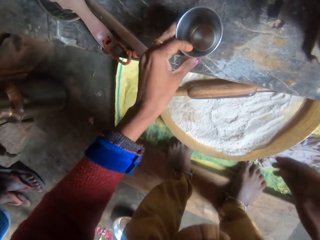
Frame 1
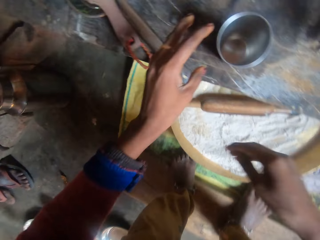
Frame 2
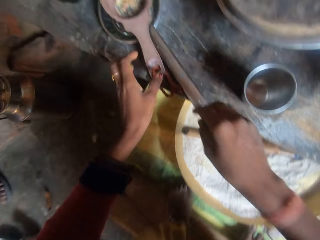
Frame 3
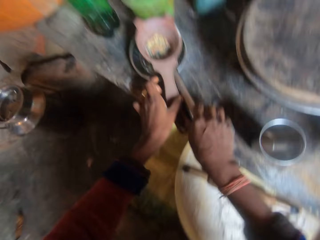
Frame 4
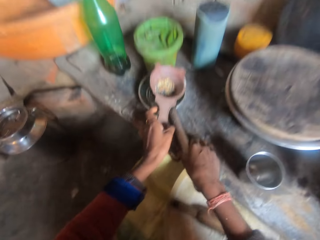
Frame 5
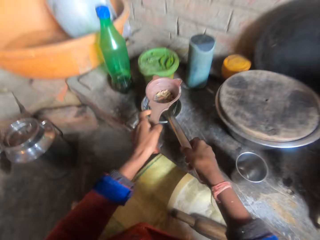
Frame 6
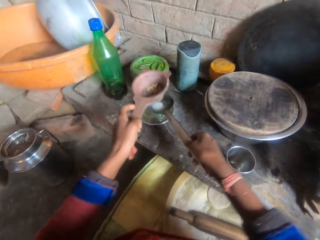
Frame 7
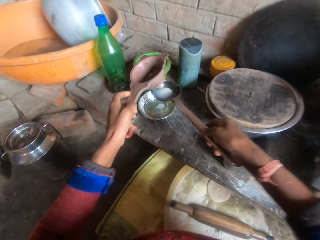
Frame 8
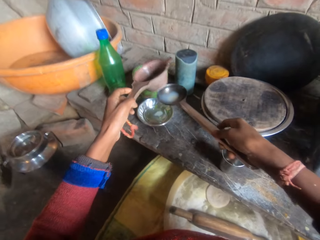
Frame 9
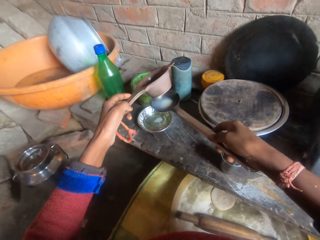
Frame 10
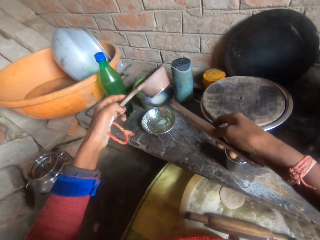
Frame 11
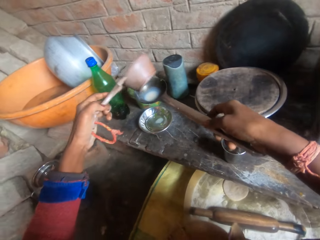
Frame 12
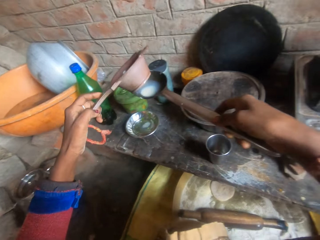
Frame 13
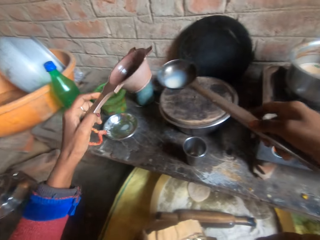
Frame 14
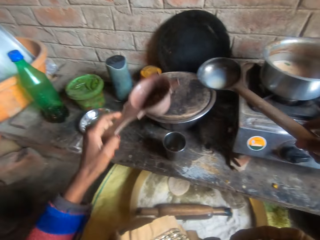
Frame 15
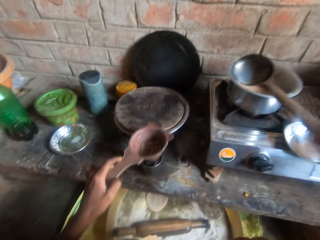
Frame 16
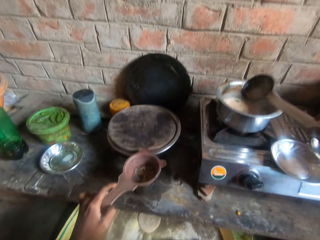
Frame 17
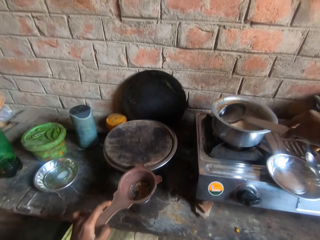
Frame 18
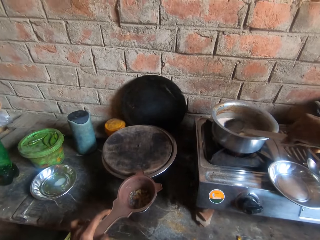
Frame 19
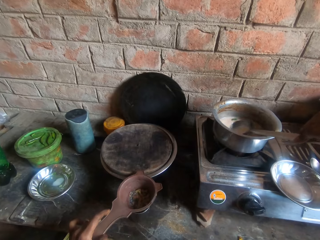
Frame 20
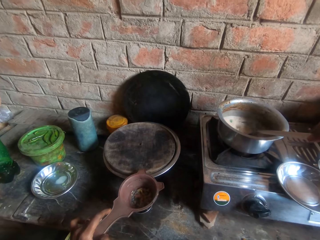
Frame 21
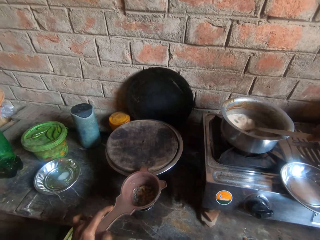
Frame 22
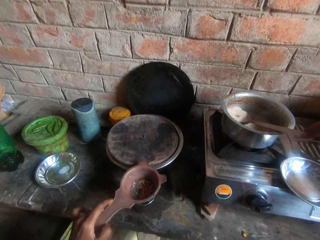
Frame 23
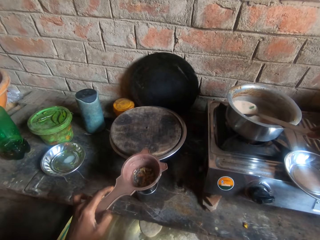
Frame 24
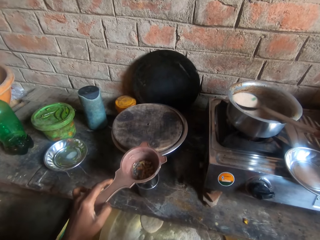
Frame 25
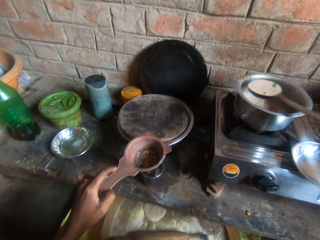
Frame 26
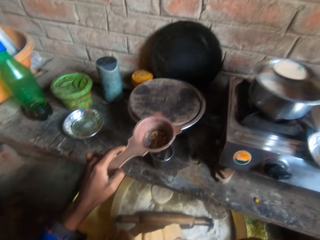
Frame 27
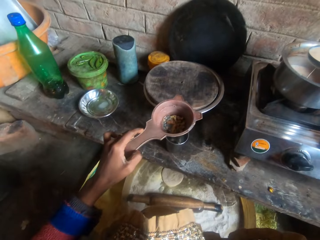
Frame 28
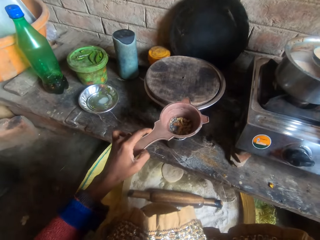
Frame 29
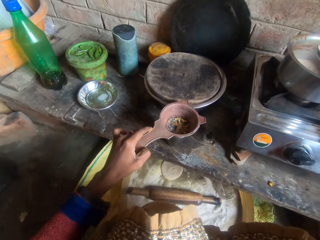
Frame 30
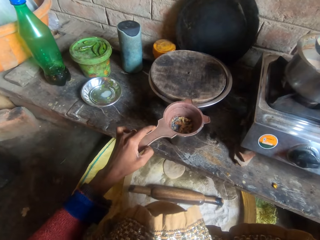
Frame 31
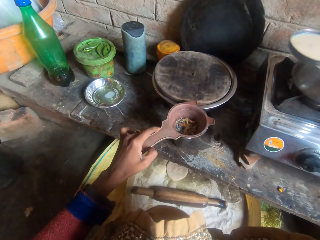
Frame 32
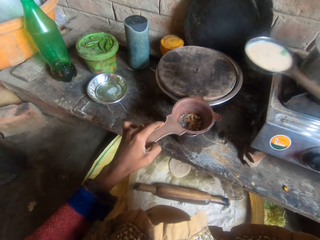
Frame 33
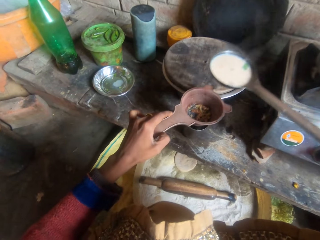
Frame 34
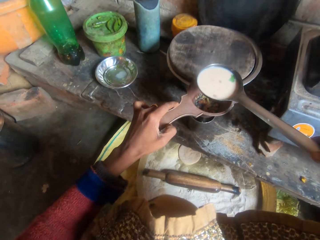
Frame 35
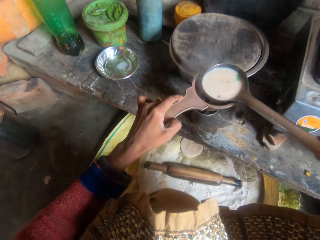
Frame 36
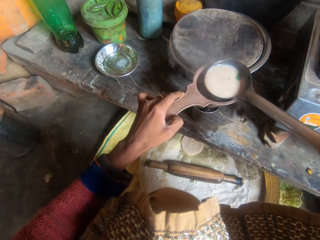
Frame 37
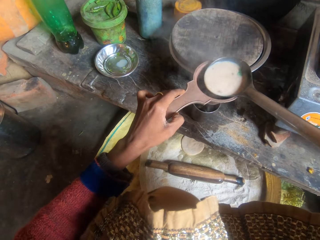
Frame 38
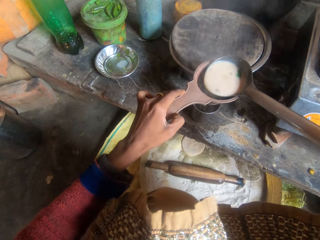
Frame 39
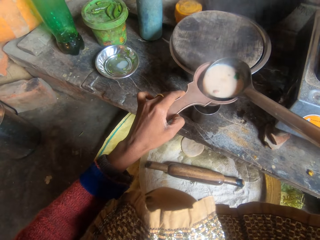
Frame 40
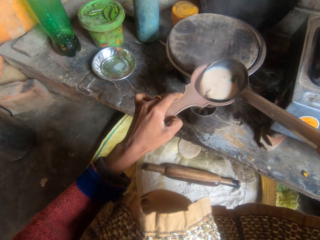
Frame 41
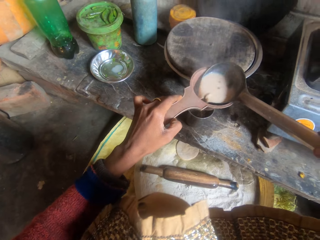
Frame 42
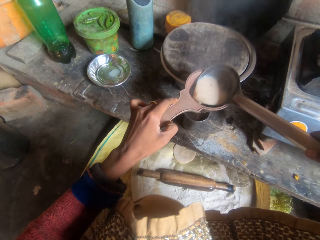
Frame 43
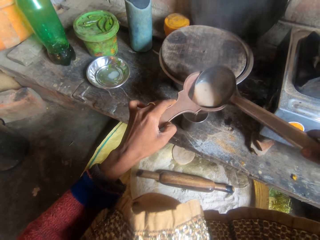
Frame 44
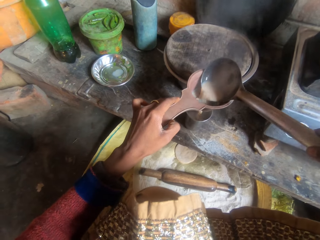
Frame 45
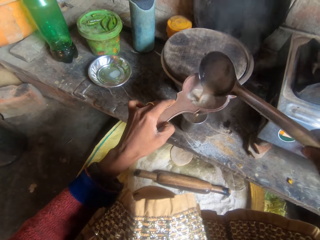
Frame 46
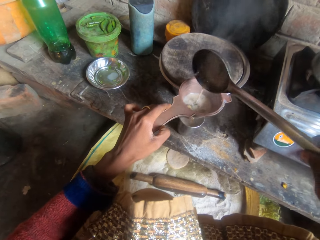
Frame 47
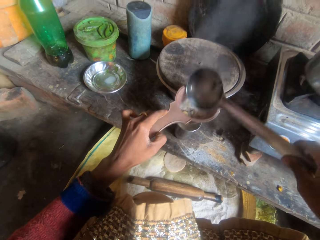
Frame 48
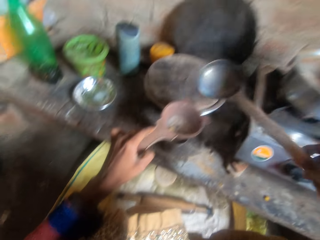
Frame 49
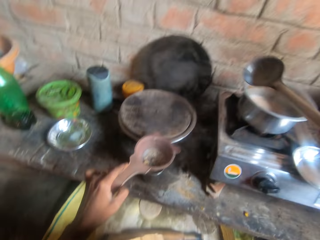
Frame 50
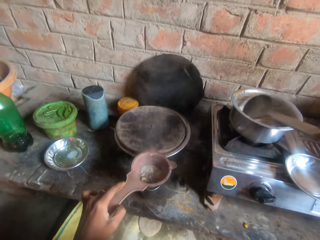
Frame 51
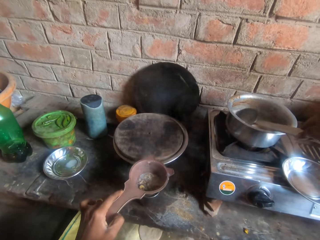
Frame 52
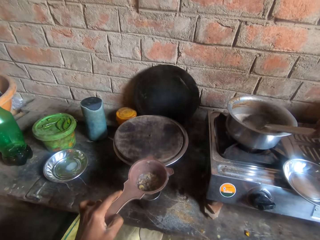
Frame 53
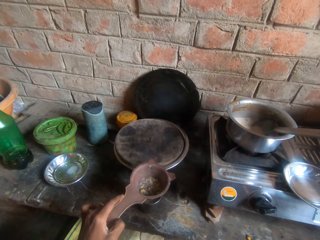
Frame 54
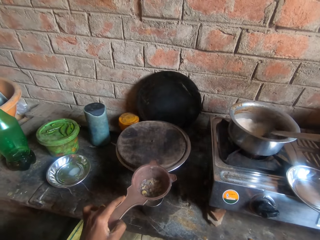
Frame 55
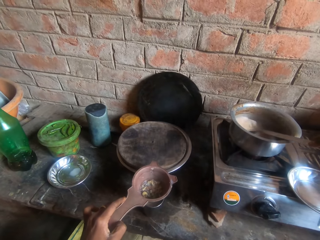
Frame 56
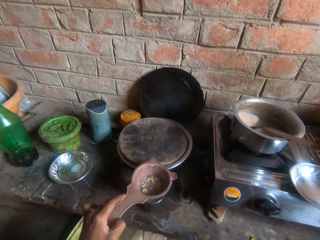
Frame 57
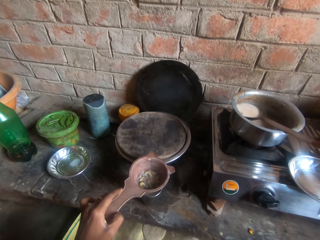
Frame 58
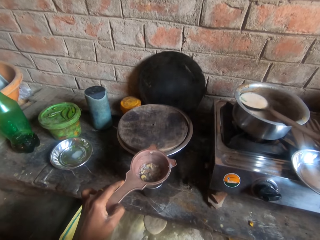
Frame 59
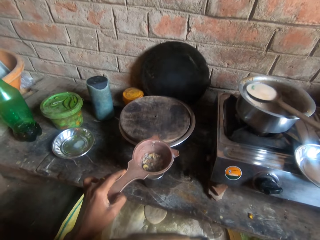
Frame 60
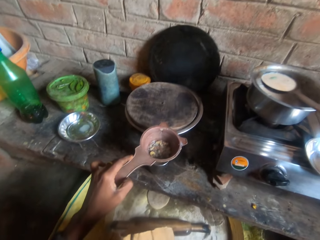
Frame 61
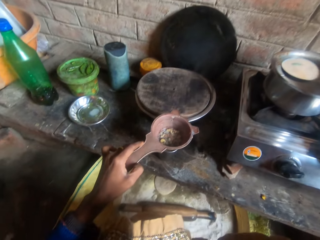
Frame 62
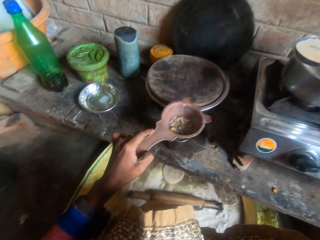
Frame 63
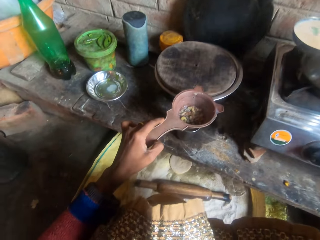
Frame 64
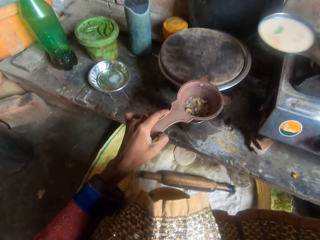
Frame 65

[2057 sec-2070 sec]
The camera wearer drops the cup on the kitchen slab. They carry the sieve together with the serving spoon from the plate. They place the sieve on the cup on the kitchen slab. They take tea from the pot with the serving spoon. They hold the sieve in place. They pour the tea into the sieve. They take the tea from the pot with the serving spoon.

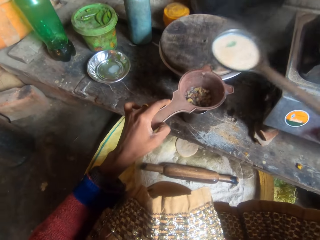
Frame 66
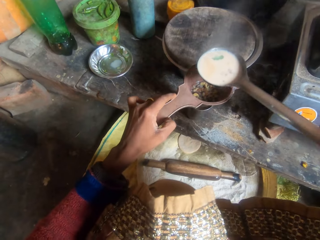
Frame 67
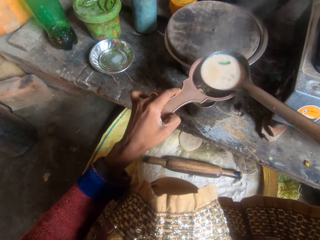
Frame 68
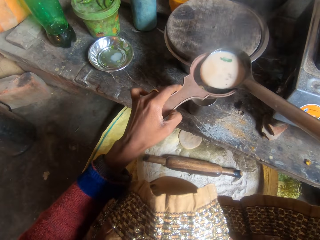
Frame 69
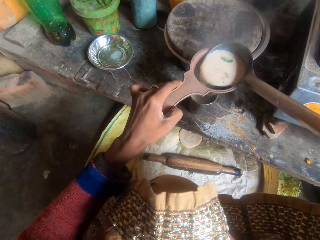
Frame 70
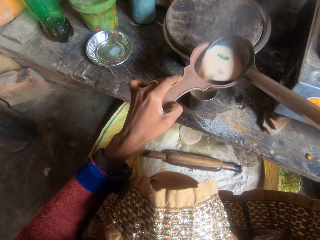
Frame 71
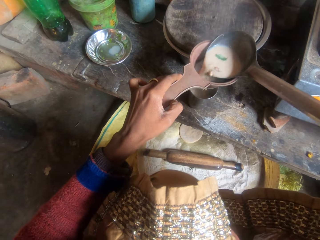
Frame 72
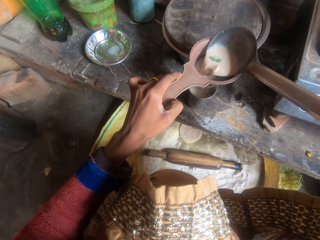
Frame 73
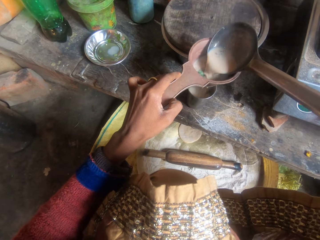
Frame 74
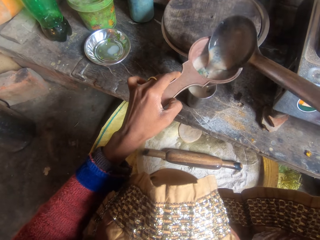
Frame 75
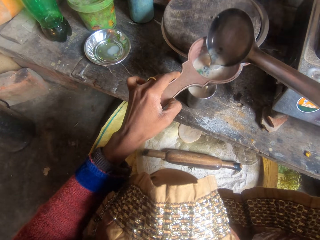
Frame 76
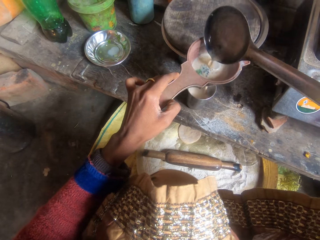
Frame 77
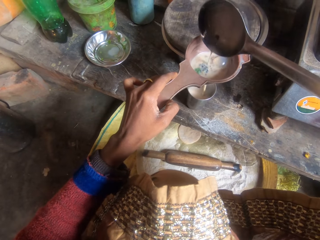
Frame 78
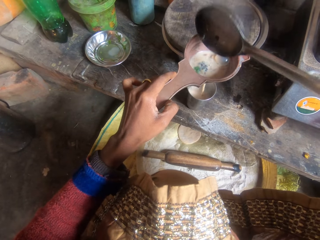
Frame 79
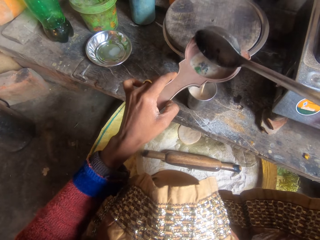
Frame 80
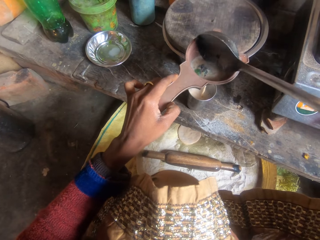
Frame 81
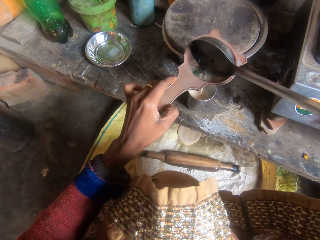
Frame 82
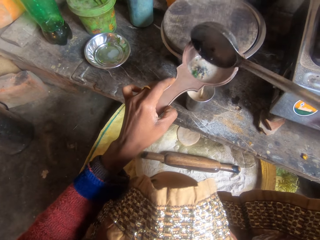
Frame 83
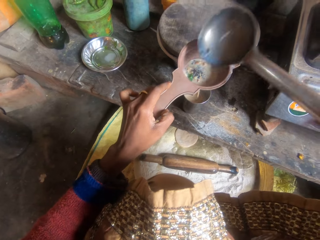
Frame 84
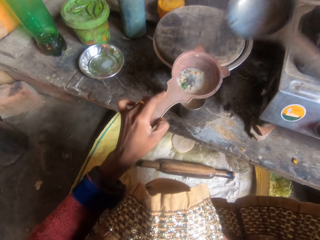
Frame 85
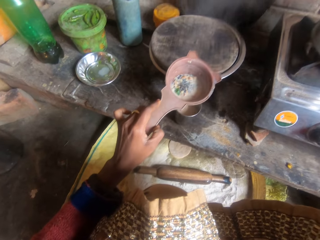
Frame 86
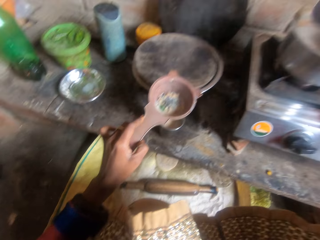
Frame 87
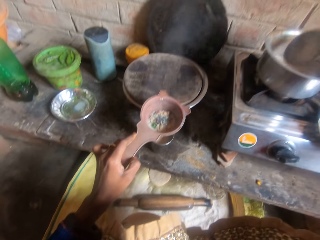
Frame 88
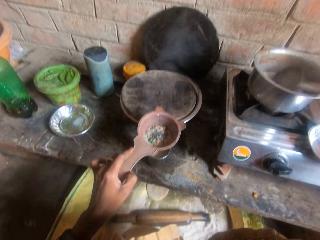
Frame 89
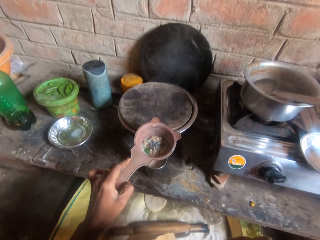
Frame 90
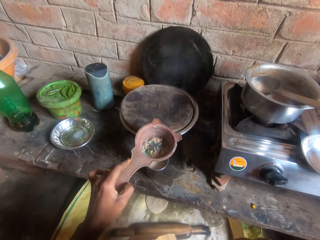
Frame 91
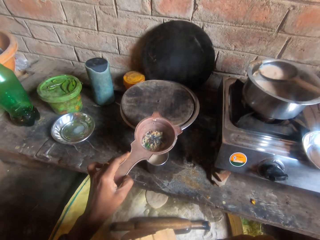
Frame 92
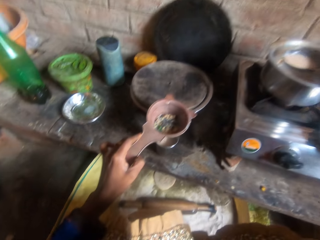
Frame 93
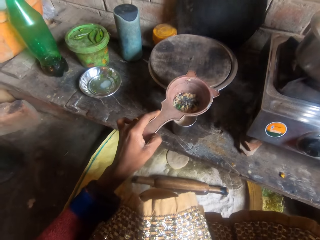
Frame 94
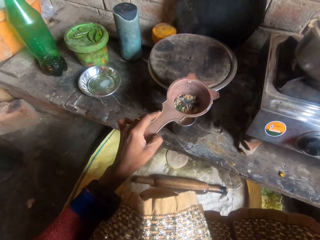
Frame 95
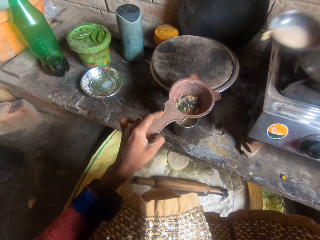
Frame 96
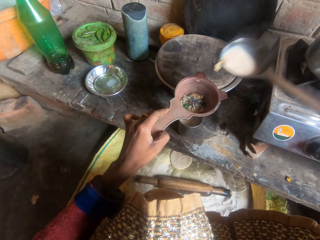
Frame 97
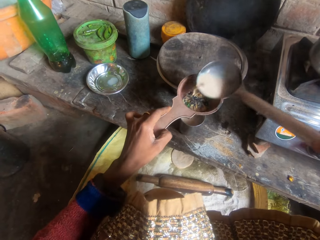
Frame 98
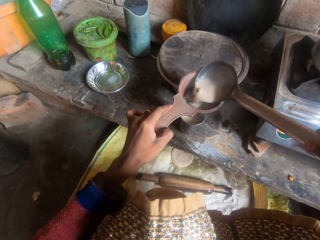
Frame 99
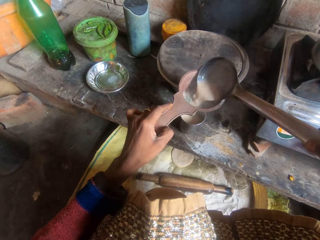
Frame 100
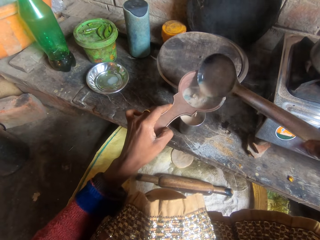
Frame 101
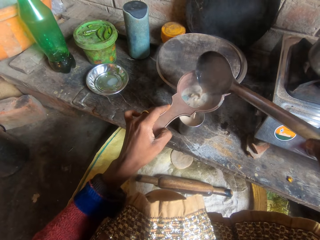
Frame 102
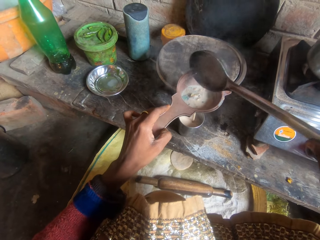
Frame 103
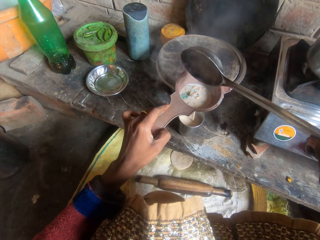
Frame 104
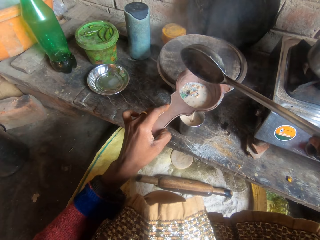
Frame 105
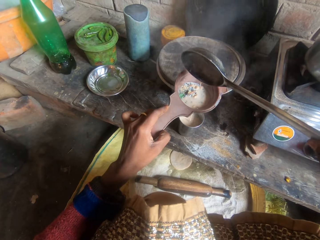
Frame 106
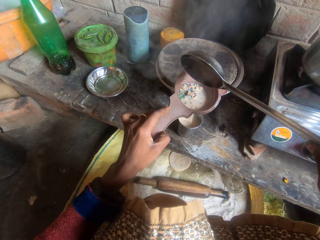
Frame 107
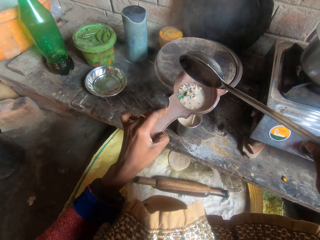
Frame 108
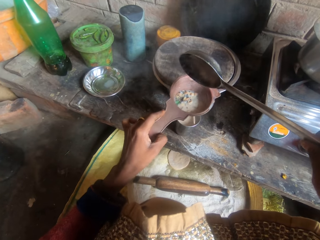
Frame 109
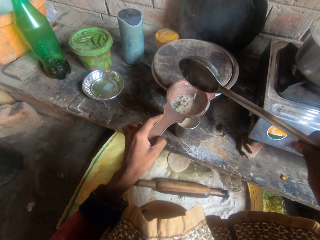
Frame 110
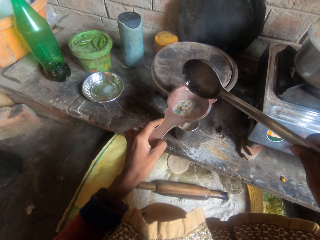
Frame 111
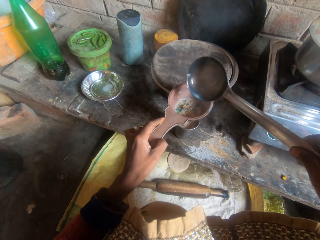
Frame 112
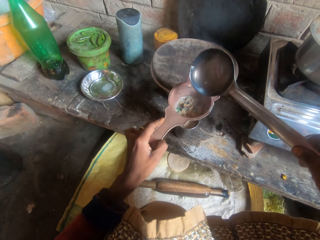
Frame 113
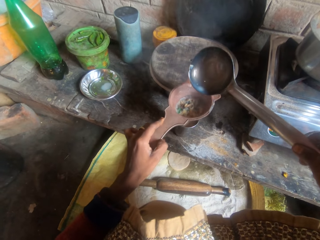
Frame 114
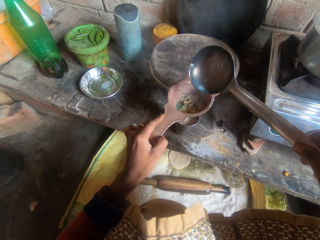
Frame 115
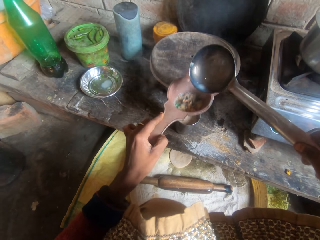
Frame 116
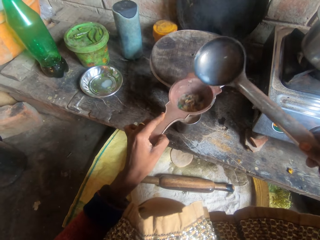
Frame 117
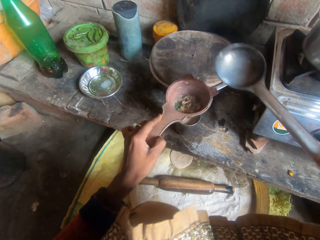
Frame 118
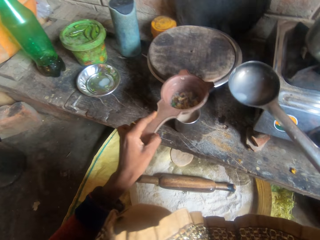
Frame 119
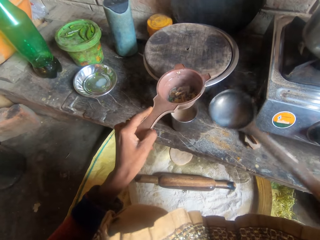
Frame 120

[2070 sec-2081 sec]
The camera wearer pours tea into the sieve. They take the tea from the pot with the serving spoon. They pour the tea into the sieve. They shake the sieve.
